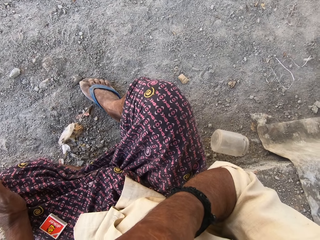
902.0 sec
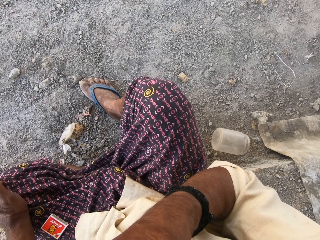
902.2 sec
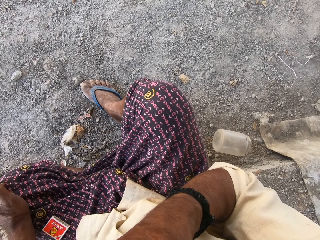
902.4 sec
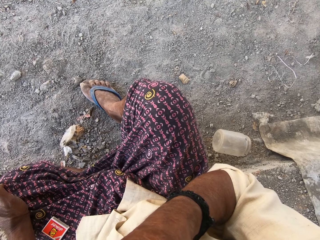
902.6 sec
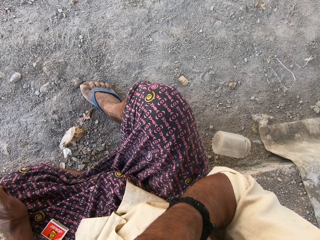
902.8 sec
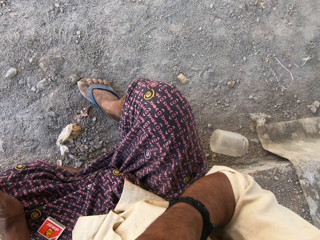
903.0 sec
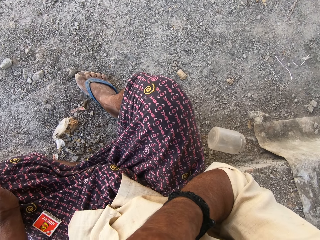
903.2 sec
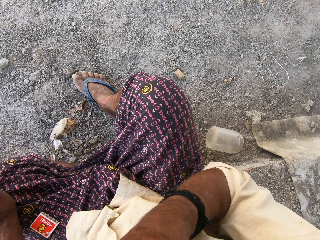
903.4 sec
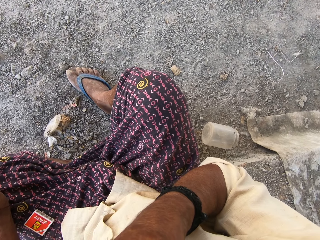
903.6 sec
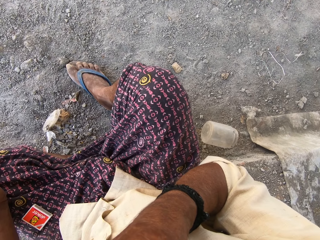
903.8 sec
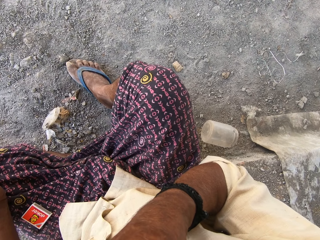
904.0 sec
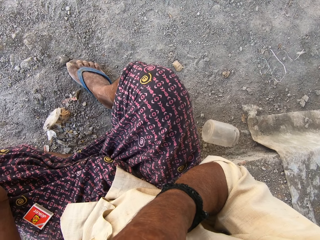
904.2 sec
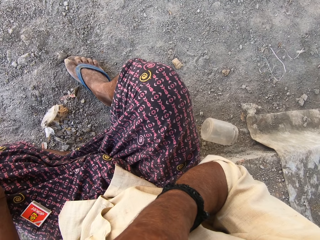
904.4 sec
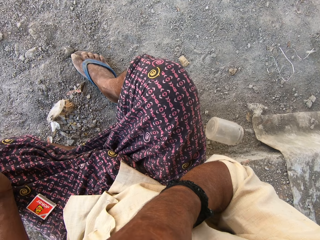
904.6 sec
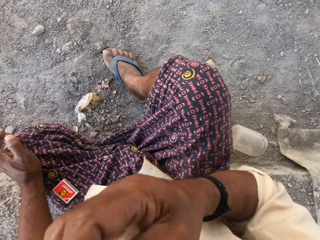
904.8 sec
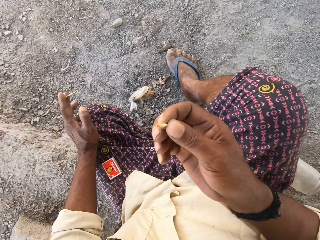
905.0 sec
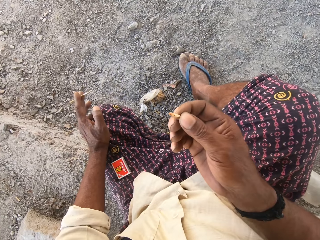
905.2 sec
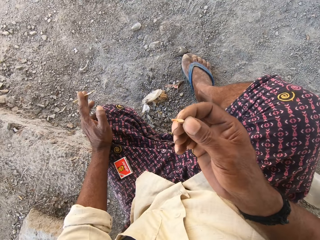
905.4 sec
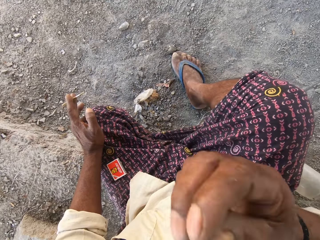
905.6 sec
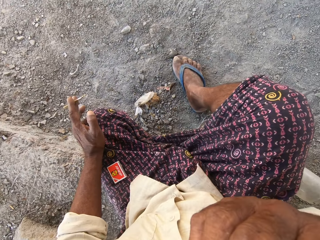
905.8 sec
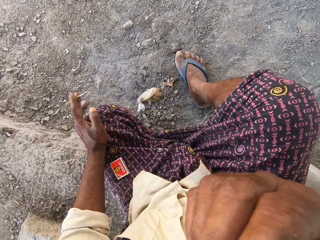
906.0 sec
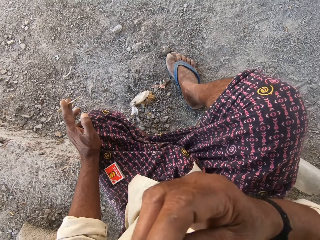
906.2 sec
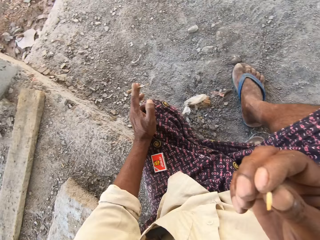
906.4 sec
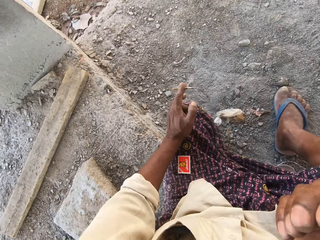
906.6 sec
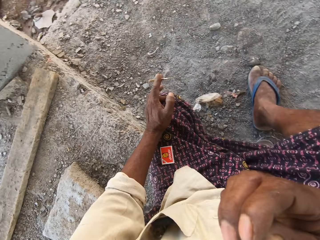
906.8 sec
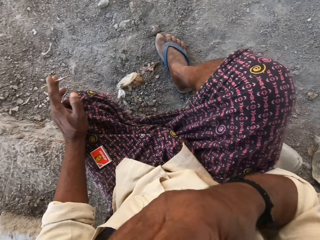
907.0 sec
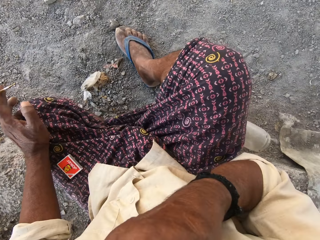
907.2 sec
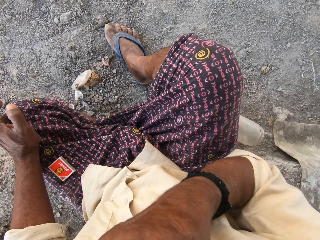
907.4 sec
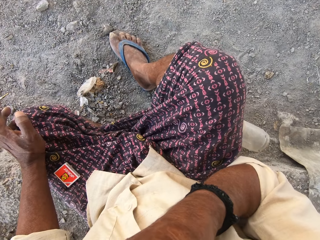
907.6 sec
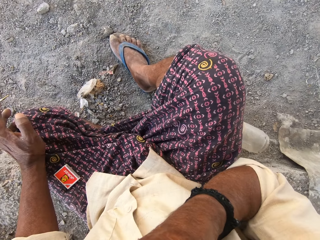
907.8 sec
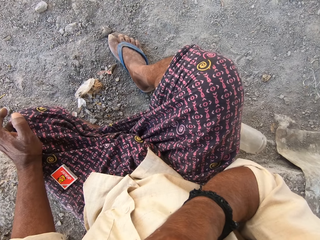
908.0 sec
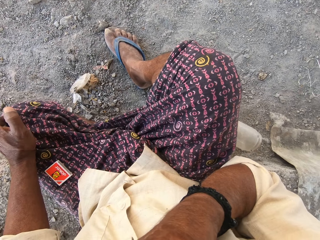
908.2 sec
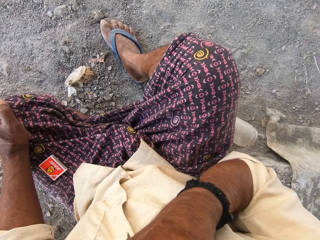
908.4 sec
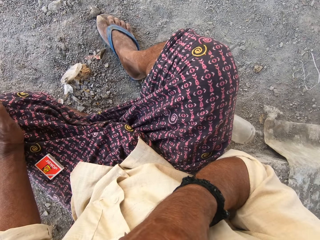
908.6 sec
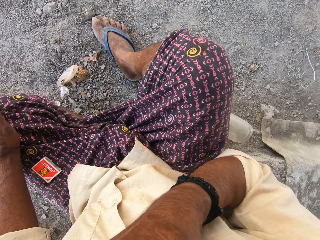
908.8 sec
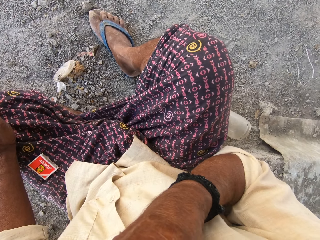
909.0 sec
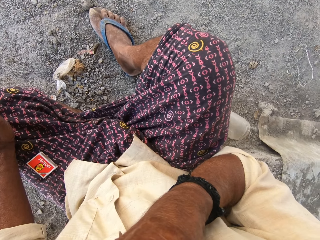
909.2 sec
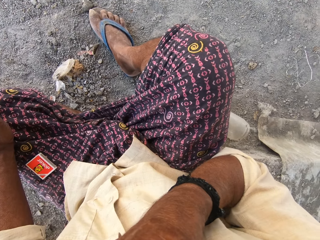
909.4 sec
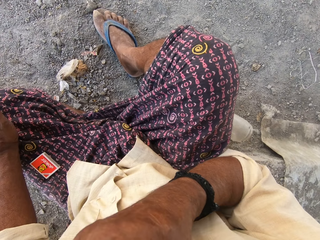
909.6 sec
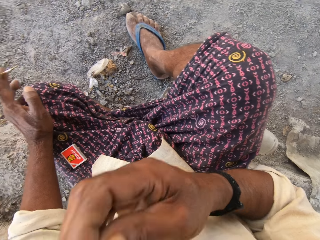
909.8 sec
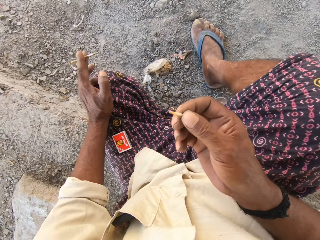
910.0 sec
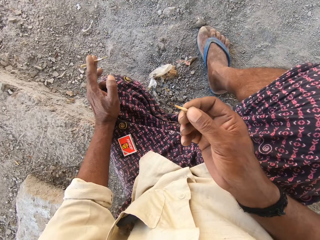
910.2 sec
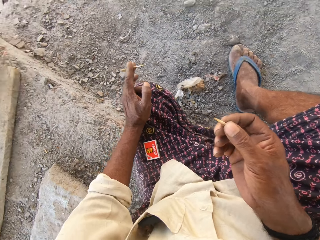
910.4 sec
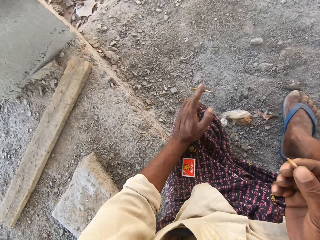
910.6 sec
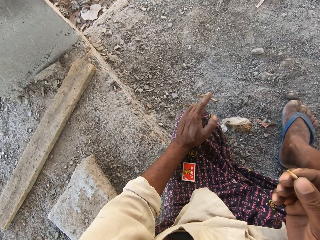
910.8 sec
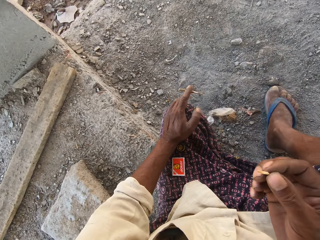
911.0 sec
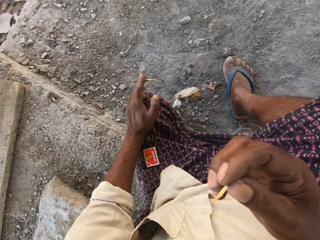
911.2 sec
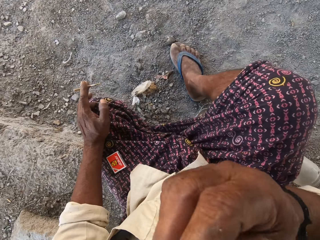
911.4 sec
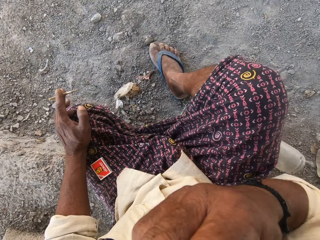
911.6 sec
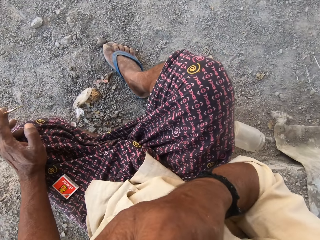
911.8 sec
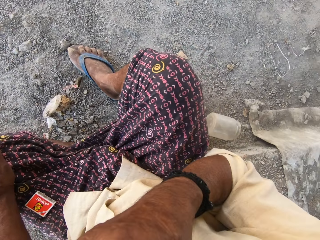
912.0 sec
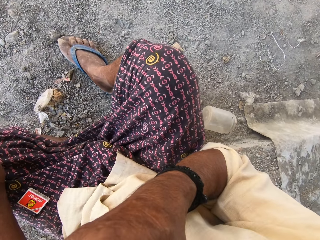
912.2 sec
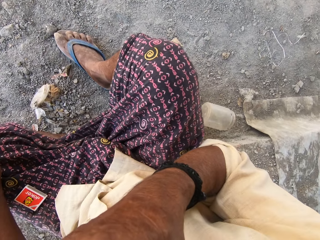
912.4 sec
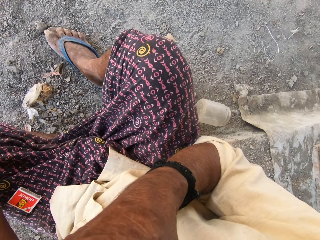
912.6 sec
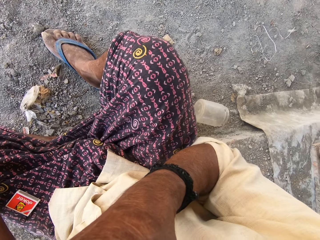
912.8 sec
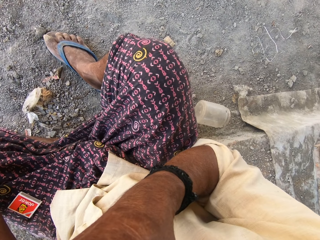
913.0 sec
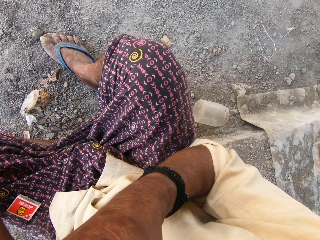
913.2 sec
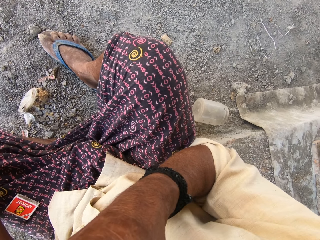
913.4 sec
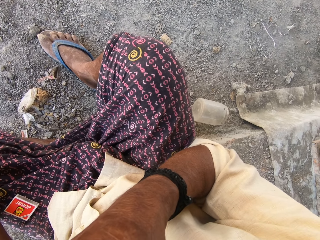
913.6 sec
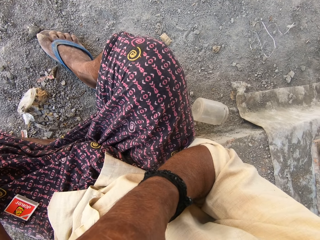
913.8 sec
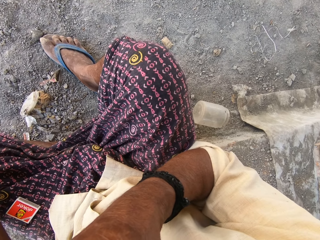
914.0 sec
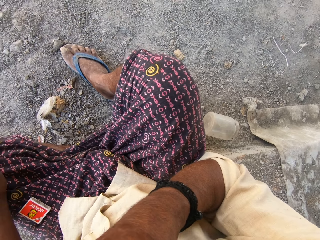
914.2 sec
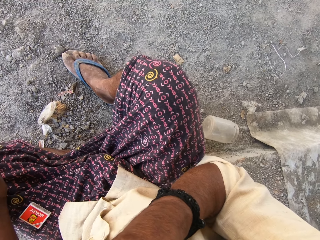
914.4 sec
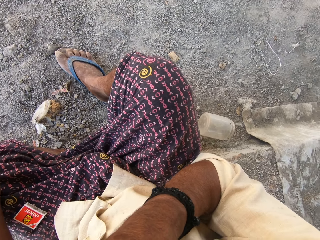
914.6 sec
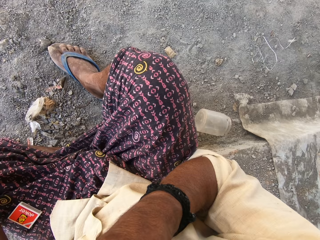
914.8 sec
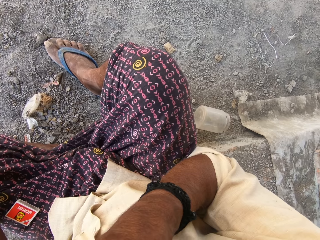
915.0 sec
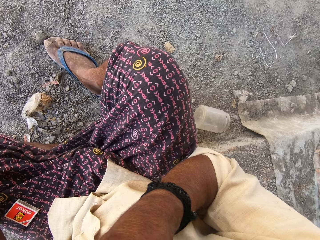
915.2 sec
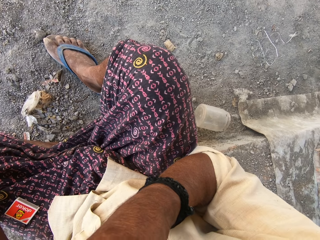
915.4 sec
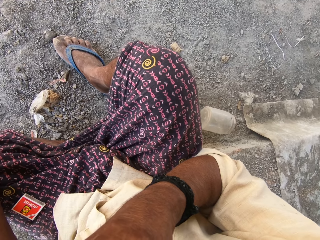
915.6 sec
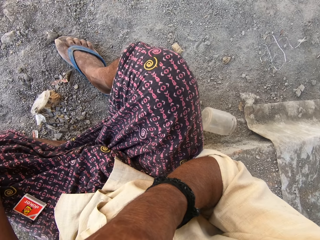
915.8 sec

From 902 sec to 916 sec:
The camera wearer speaks to a man. He withdraws his right hand from his mouth. He places the match stick in his right hand in his mouth. He withdraws his right hand from his mouth. He places the match stick in his right hand in his mouth.

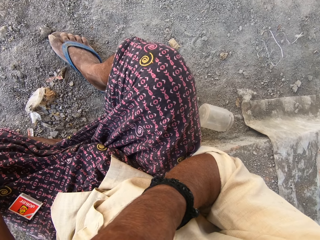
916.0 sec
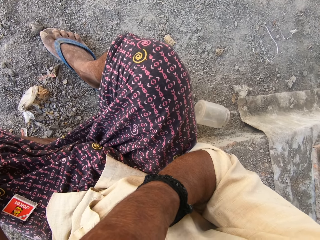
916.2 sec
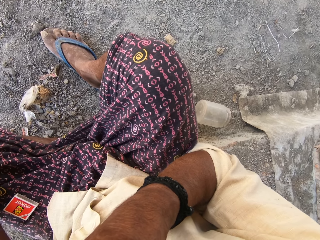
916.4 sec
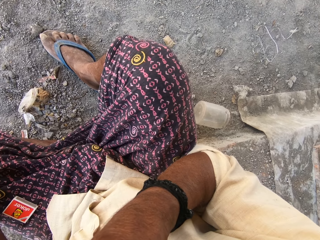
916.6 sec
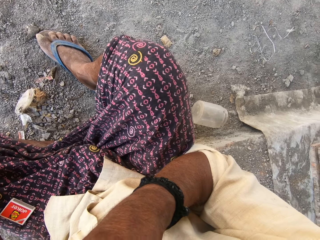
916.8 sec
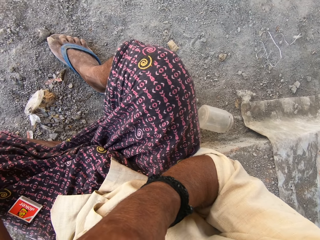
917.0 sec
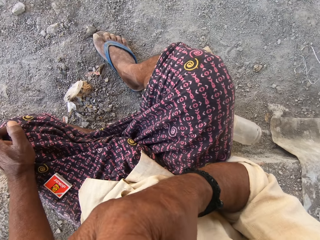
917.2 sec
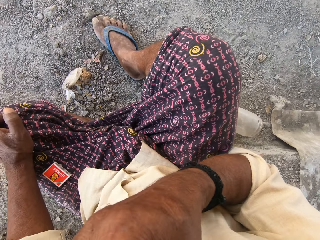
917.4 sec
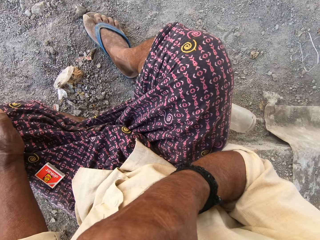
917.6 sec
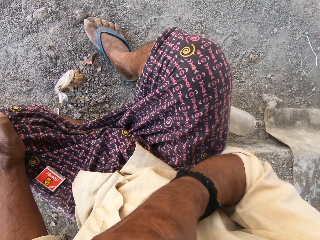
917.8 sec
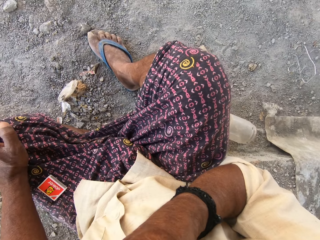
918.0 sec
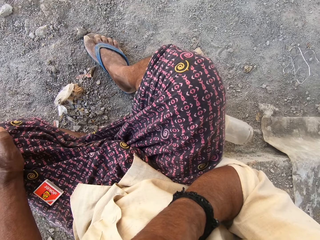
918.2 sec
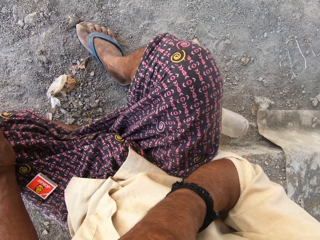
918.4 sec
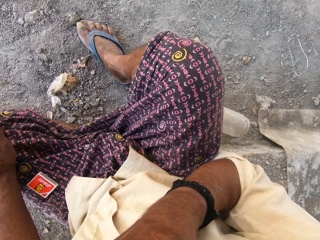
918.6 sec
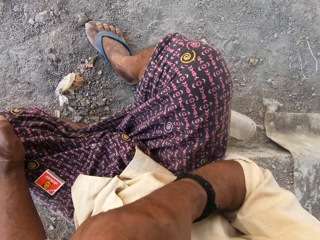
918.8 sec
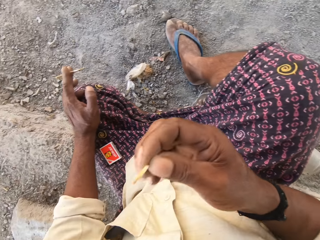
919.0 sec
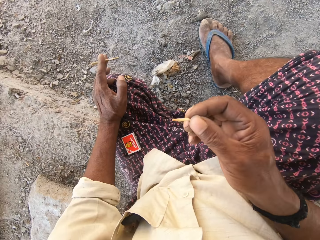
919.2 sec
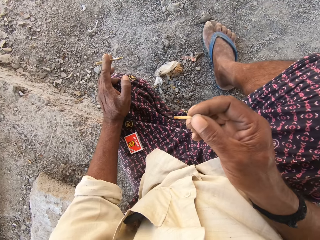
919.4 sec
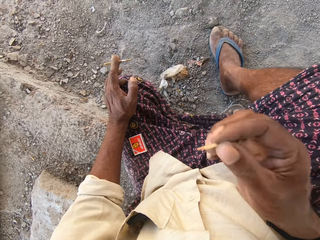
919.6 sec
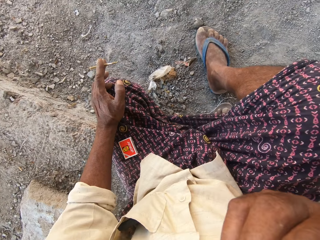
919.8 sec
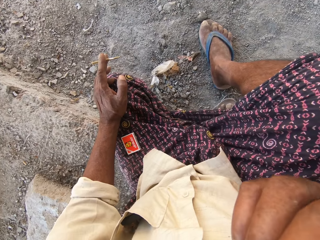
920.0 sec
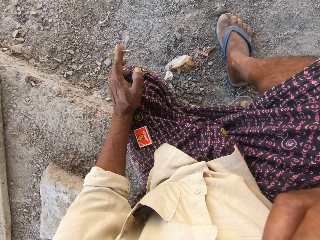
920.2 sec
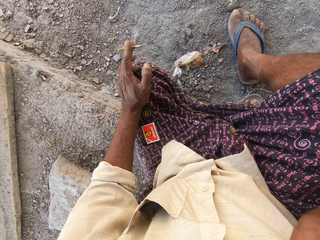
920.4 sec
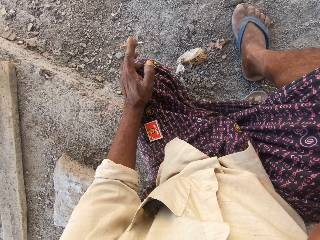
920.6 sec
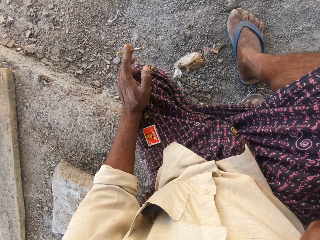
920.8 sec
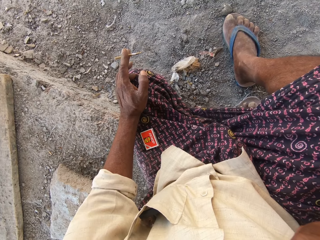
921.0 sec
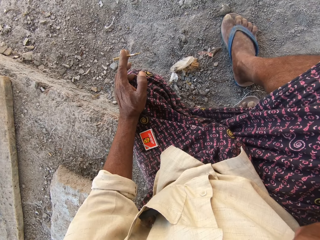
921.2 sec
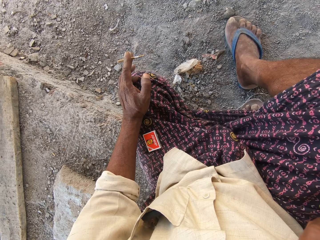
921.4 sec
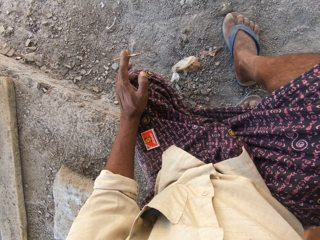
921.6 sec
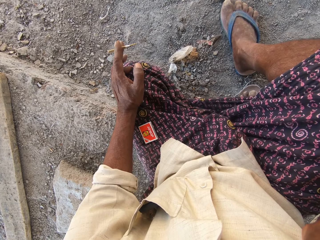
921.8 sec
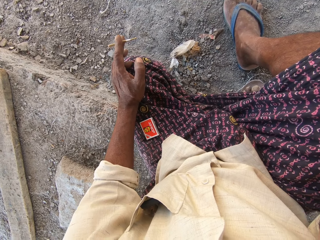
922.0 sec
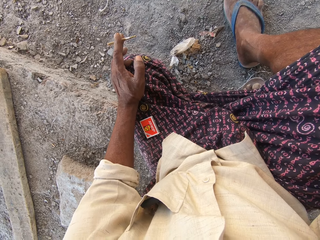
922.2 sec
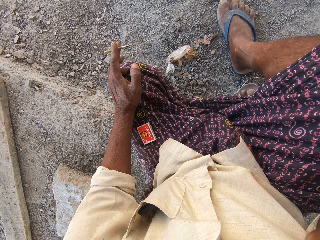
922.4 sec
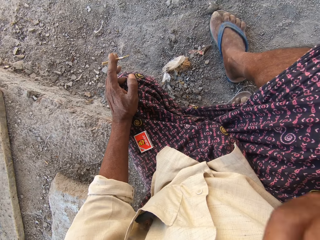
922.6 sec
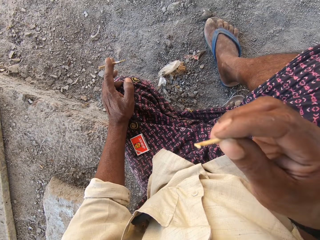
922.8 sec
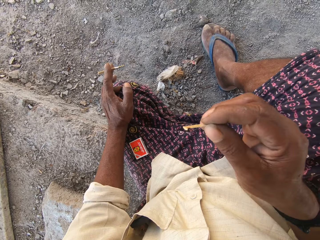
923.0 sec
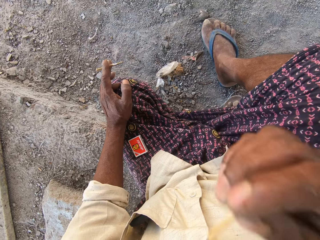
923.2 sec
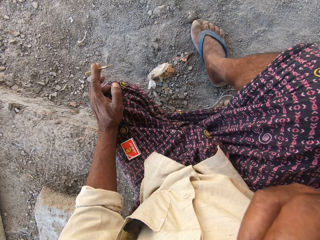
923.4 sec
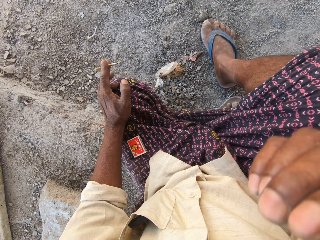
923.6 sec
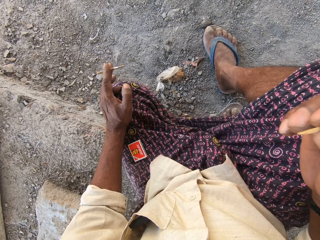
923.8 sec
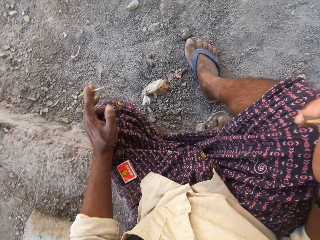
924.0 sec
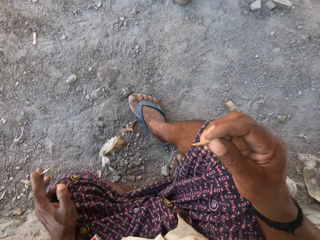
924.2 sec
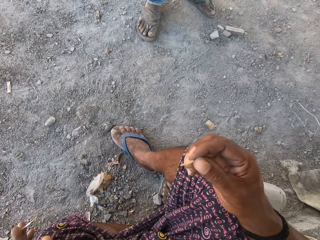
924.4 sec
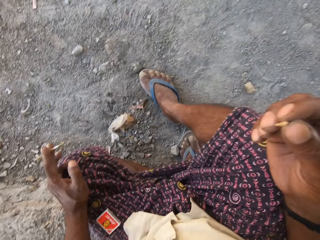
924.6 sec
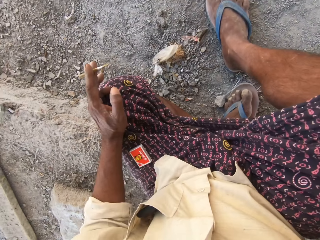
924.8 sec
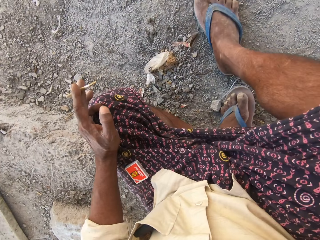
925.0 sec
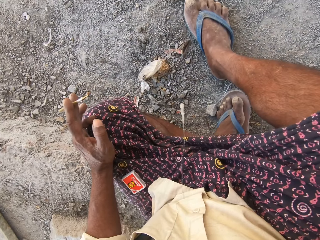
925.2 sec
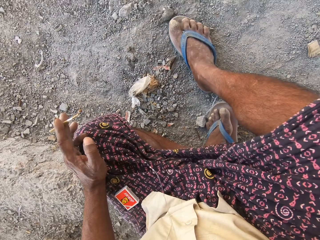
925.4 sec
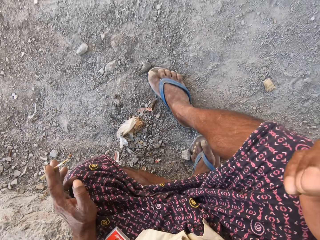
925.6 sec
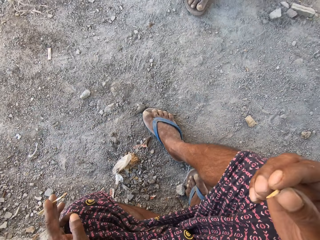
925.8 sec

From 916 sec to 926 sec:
The camera wearer withdraws his right hand from his mouth. He places the match stick in his right hand in his mouth. He withdraws his right hand from his mouth. He places the match stick in his right hand in his mouth. He withdraws his right hand from his mouth. He speaks to a man.
